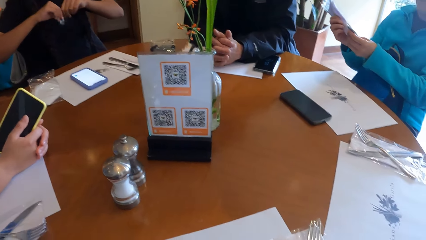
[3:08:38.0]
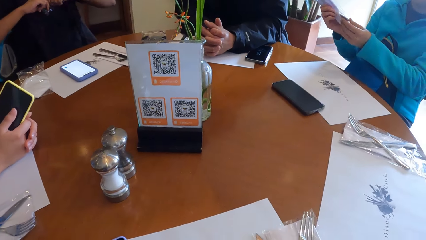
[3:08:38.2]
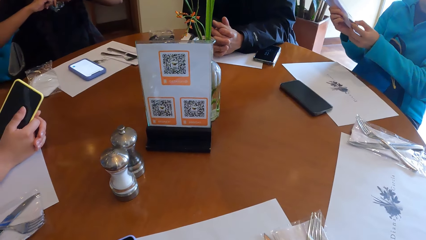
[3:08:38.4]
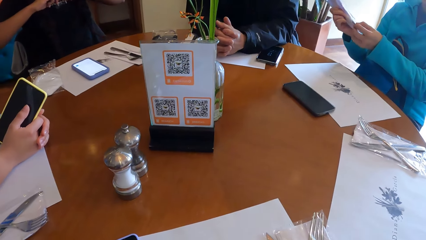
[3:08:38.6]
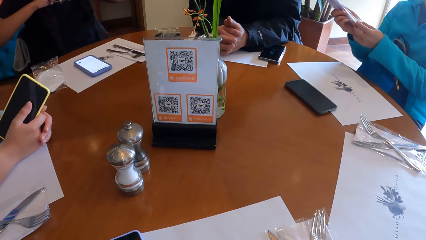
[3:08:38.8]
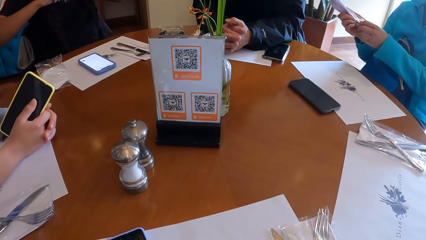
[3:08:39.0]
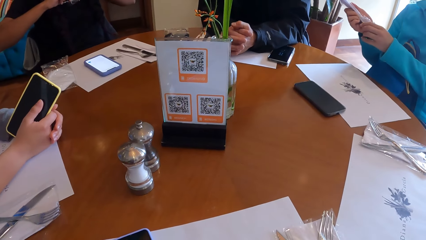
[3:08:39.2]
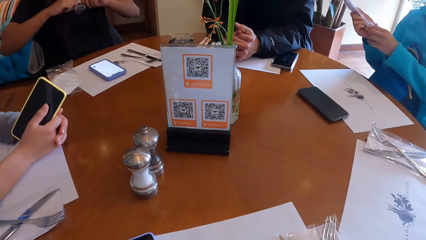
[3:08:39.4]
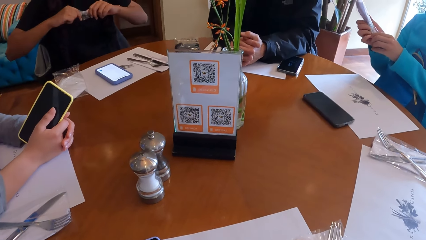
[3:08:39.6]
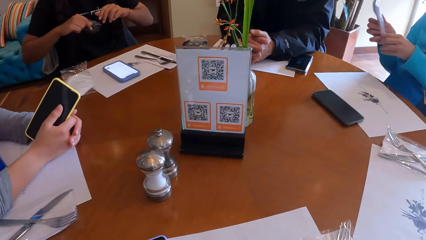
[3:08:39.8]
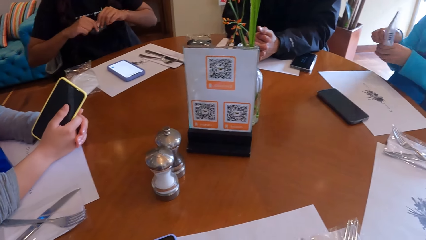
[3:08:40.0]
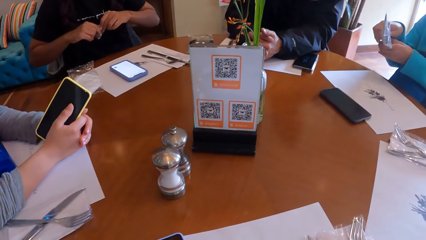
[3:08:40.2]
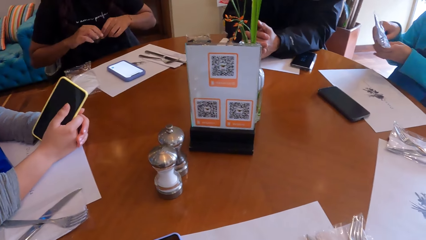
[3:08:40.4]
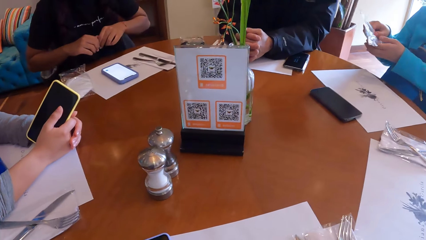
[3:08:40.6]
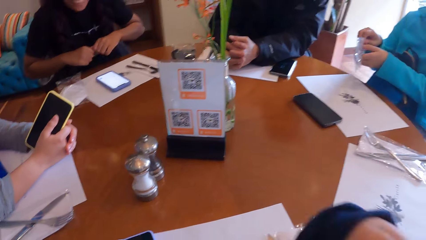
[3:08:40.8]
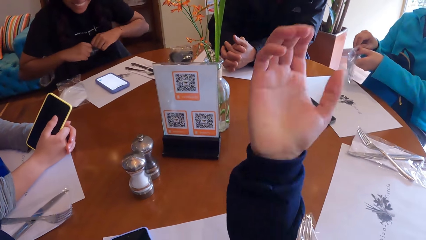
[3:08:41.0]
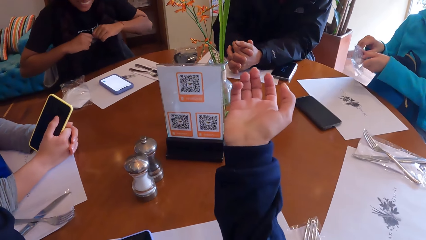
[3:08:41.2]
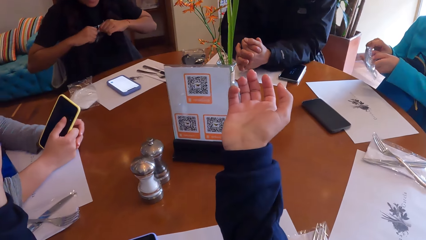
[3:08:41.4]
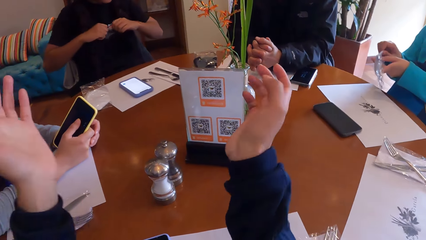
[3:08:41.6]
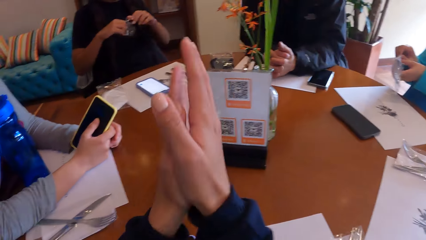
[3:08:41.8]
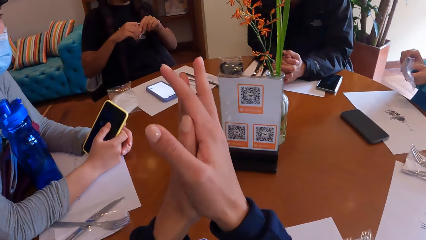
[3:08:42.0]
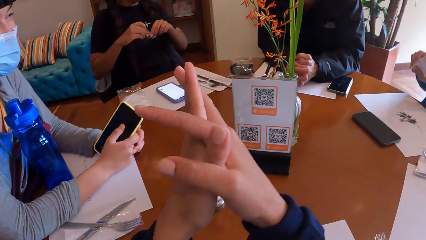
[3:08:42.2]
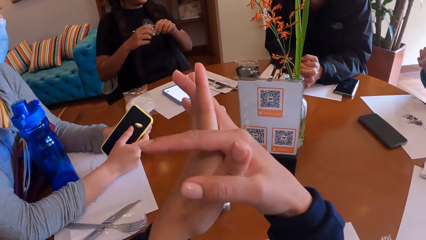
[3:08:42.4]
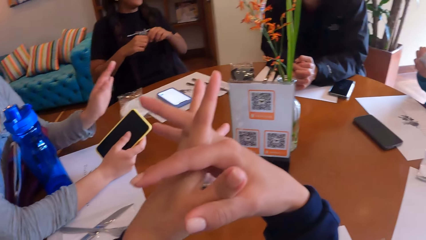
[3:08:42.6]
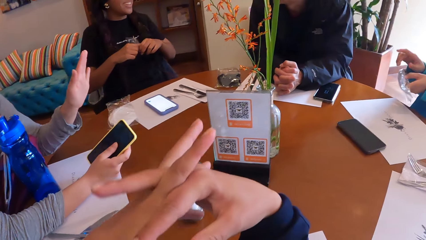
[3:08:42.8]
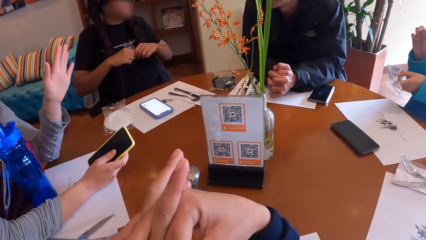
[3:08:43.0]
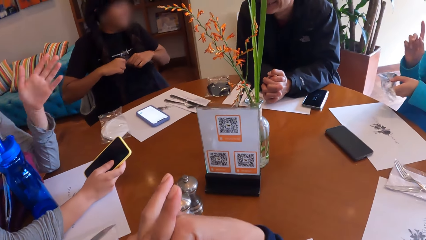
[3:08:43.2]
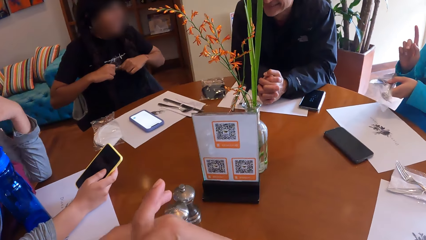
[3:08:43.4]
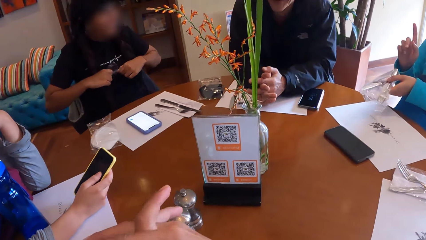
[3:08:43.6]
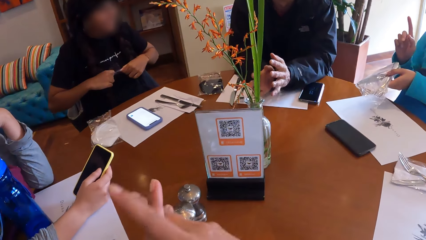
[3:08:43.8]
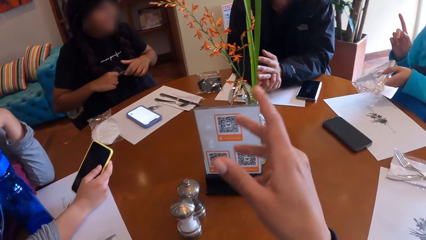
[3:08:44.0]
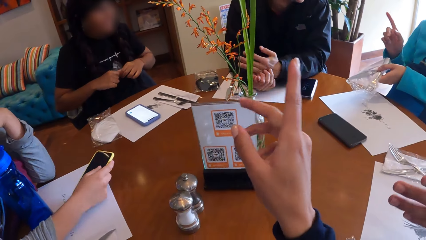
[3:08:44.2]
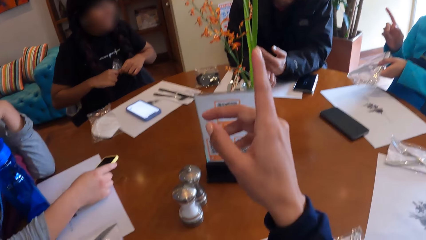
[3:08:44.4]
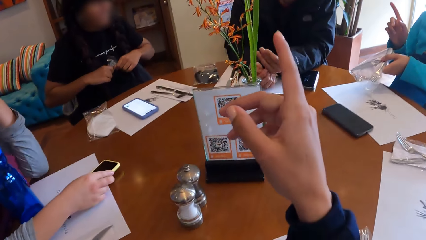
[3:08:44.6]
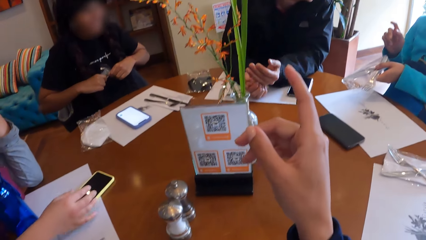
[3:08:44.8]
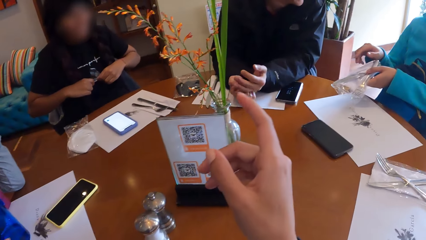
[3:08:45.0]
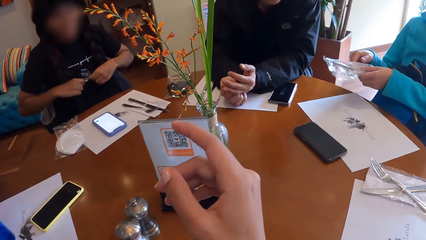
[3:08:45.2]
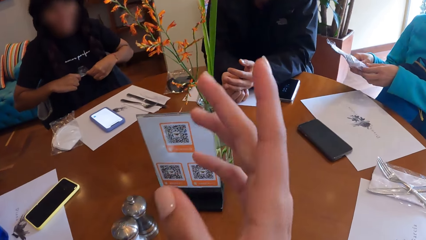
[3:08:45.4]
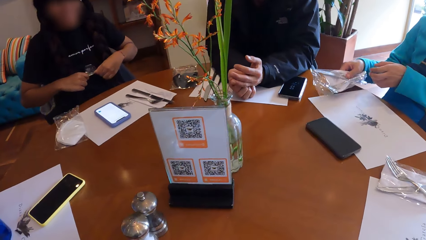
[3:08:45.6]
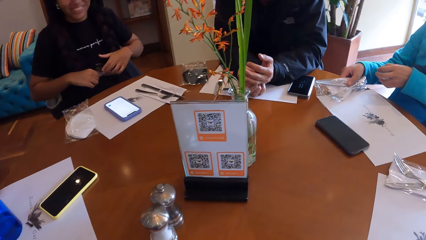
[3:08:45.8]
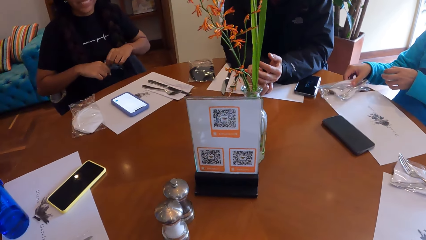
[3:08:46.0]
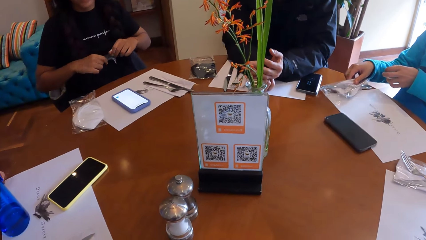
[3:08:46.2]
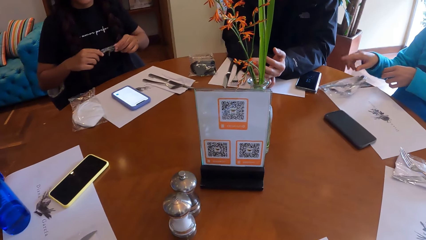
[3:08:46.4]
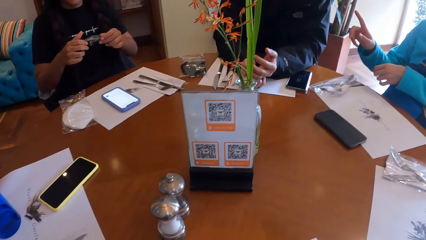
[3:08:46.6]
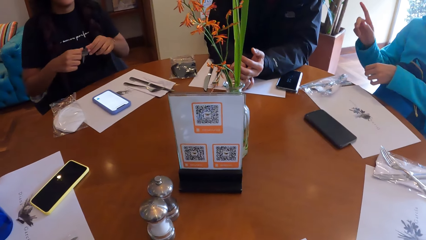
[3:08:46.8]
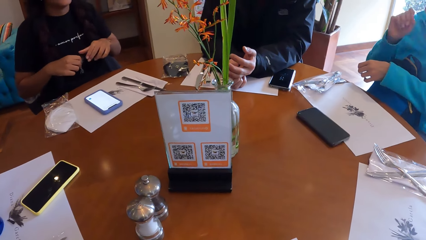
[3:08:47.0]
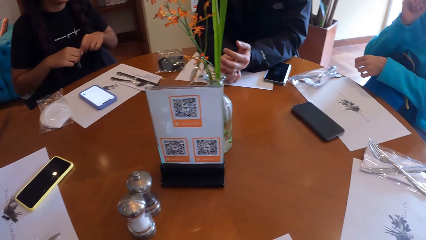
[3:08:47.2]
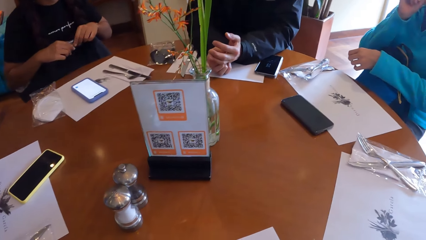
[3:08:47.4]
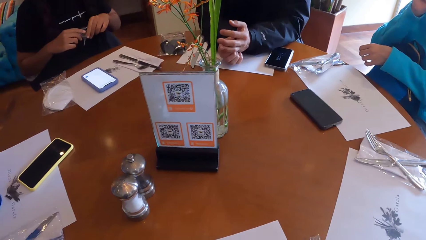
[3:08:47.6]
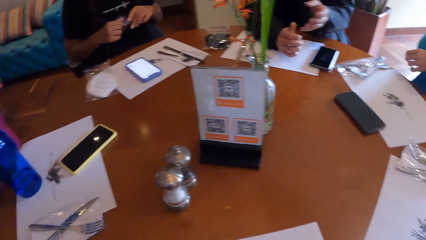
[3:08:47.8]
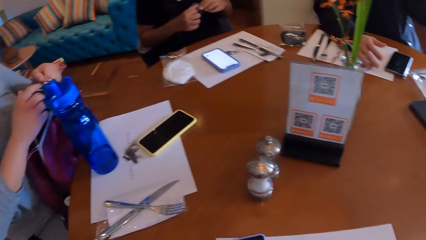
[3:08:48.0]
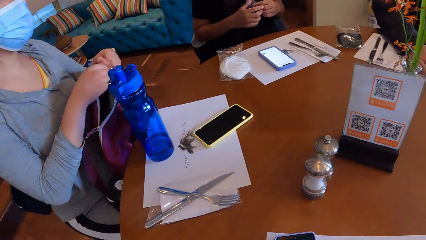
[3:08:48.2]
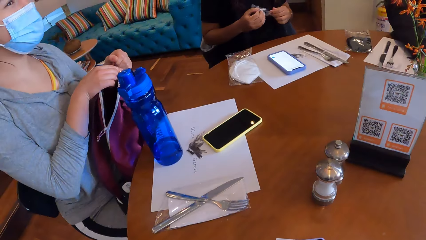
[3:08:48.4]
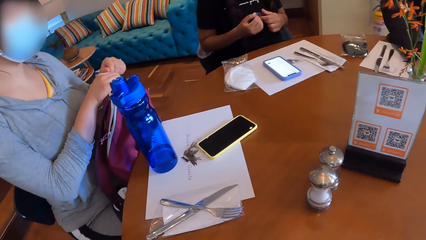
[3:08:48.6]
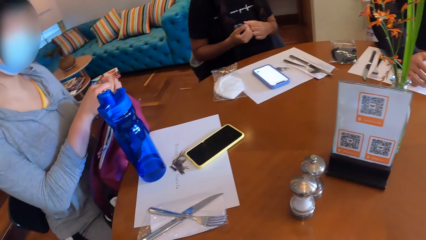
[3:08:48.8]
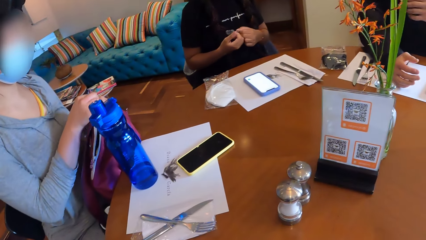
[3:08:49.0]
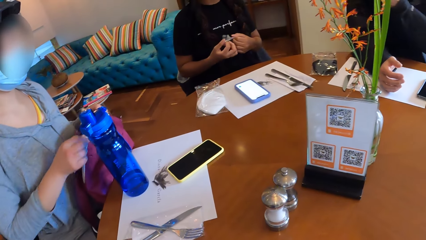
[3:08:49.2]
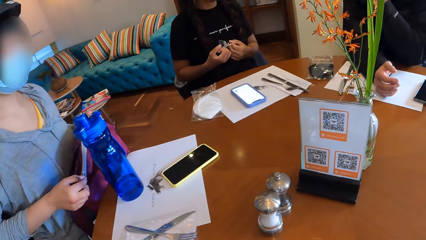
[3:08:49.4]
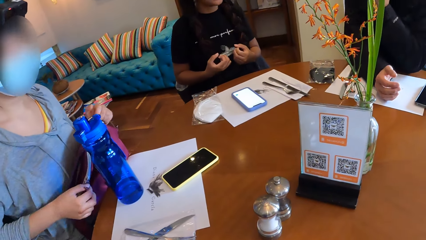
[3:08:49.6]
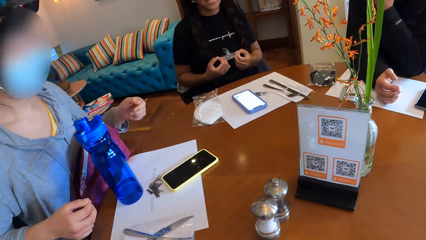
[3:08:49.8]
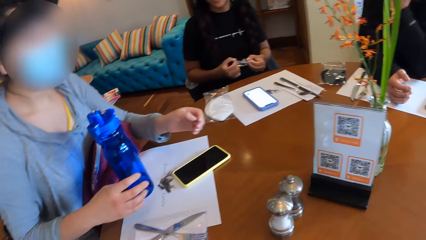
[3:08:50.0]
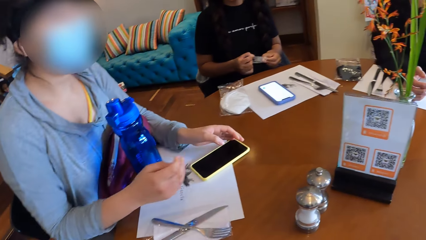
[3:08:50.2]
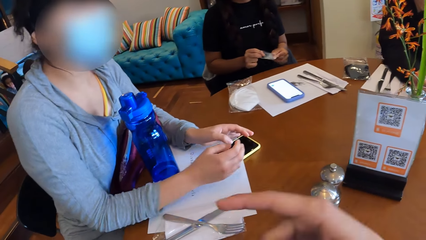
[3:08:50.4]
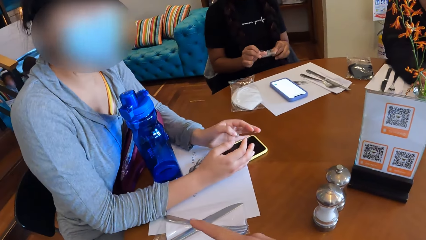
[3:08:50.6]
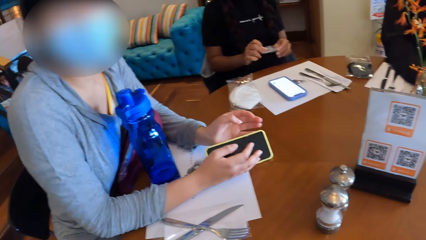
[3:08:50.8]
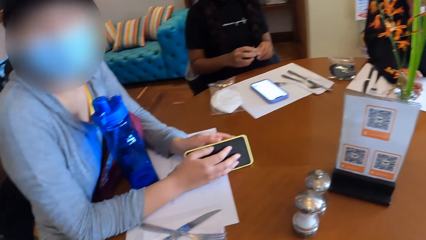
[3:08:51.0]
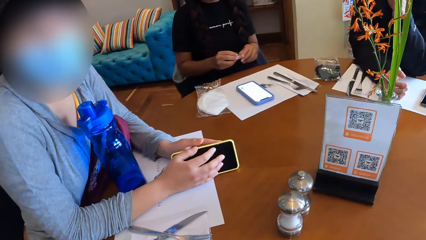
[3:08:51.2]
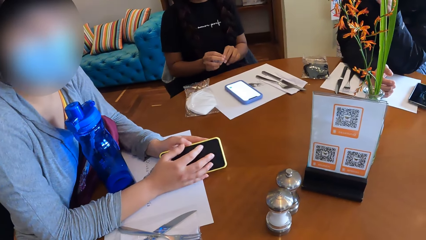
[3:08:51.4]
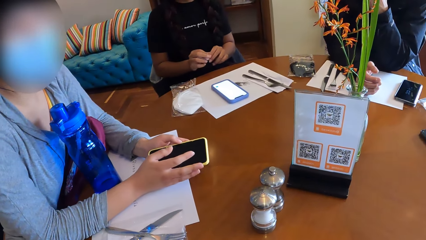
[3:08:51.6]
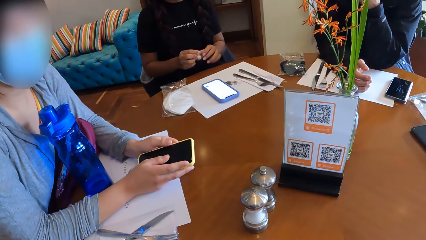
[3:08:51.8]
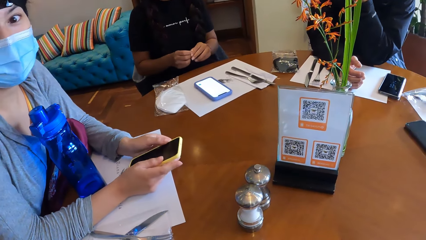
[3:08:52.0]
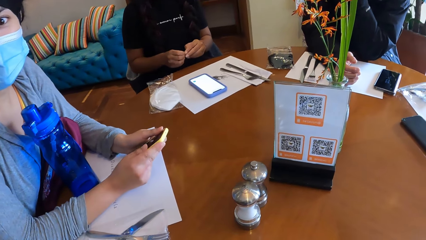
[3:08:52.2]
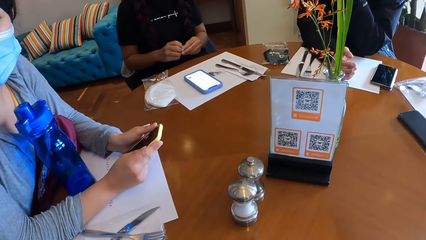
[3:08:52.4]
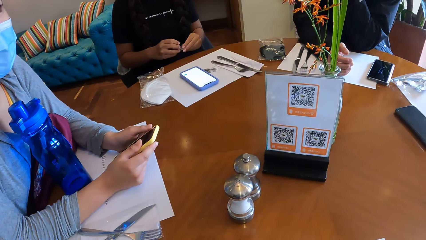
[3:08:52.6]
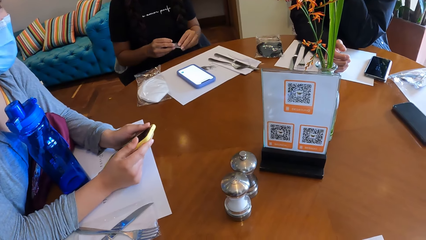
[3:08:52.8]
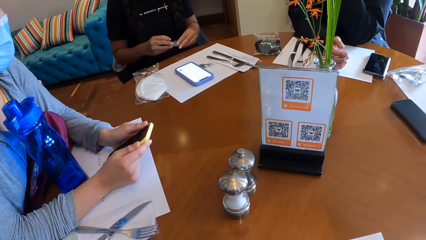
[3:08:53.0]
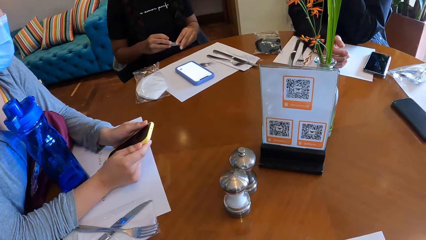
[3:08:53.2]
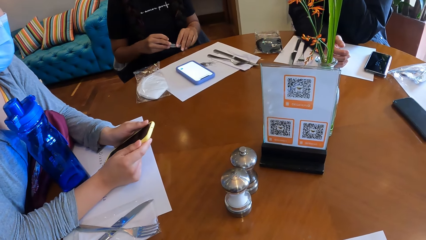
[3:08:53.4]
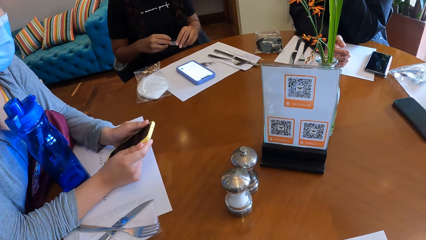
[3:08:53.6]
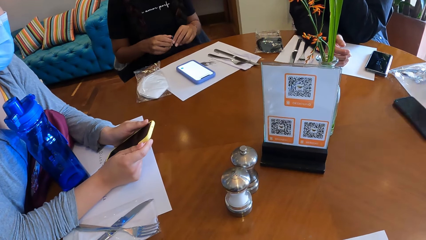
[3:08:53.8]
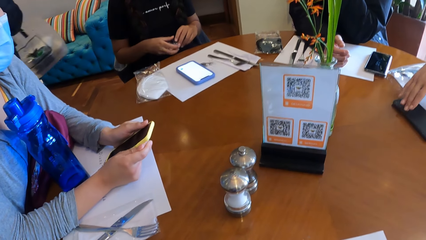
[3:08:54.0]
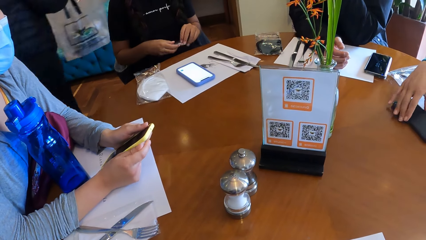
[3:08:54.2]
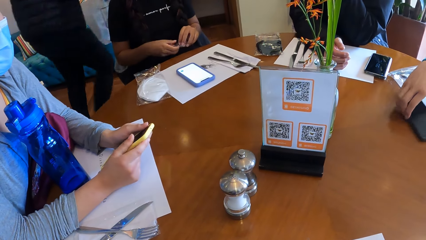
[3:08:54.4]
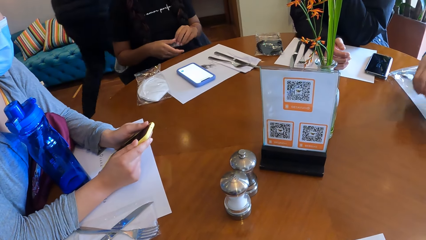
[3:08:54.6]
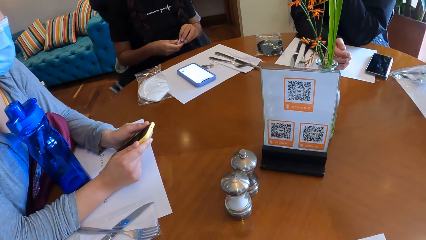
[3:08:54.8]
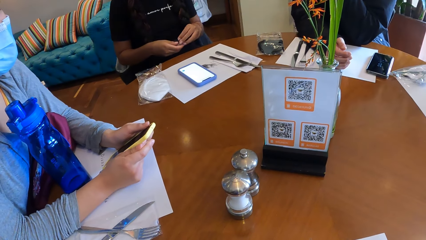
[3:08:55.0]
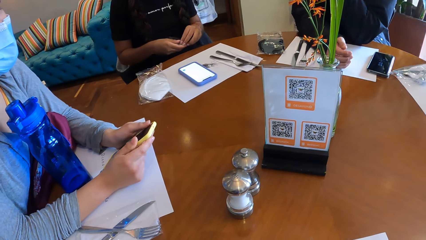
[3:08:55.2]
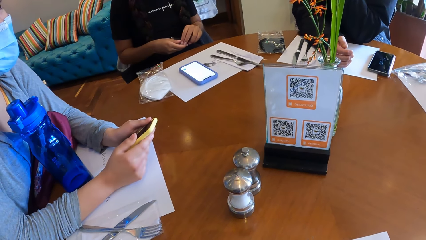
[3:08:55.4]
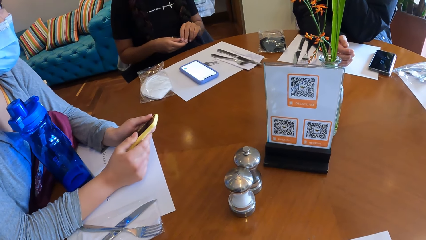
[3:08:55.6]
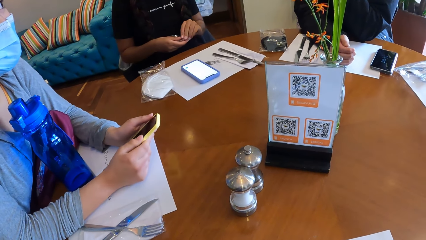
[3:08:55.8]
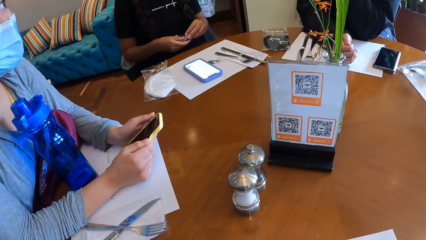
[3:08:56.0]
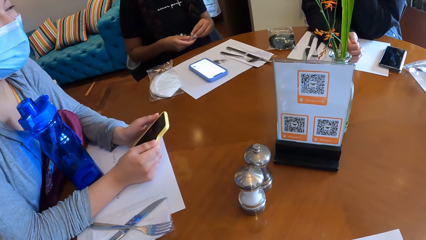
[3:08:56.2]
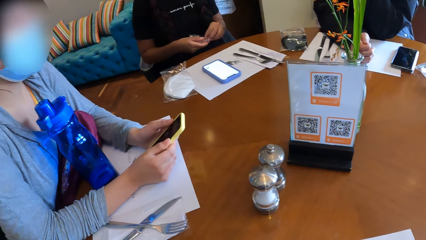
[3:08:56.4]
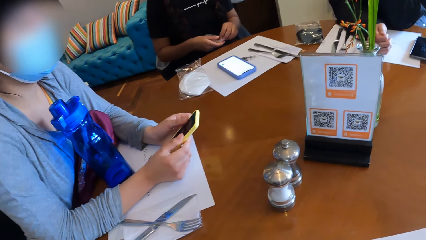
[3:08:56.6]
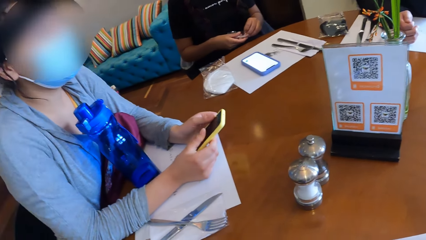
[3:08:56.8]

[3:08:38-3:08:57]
The camera wearer converses with the people at the table. They adjust hands, clasp hands, and gesture with a hand. A woman keeps the nylon sachet on the table with her right hand. The camera wearer looks around the restaurant table. Another woman pulls the zip of a bag with her right hand. The other woman holds the phone with her hands. The camera wearer adjusts a hand. They converse with the people at the table. A person adjusts the phone in the hands. The first woman picks up the phone from the table with her right hand.
